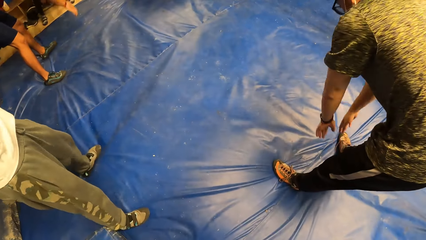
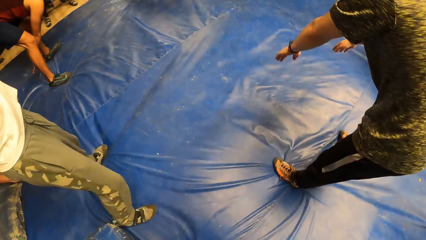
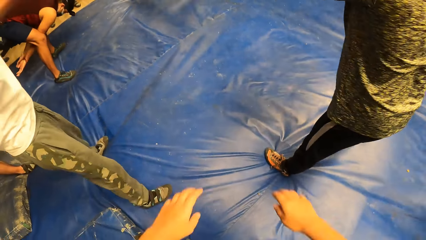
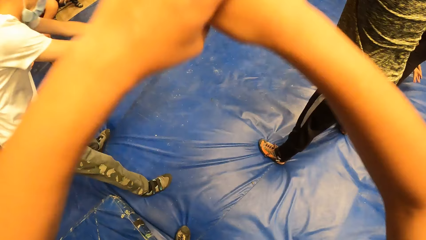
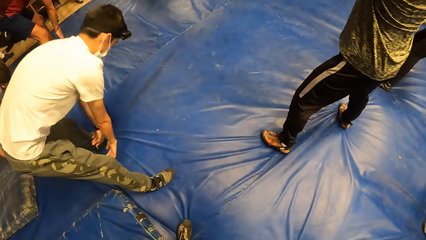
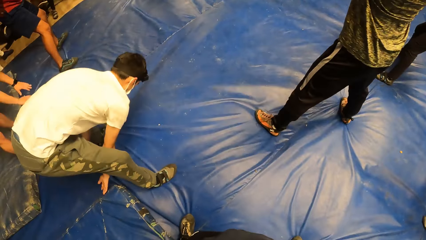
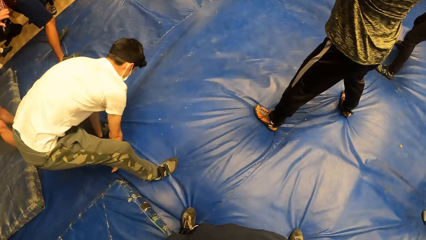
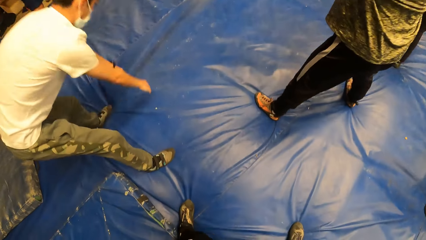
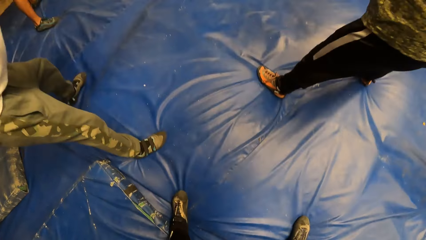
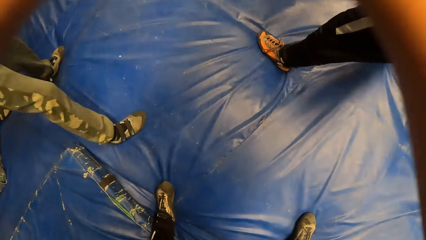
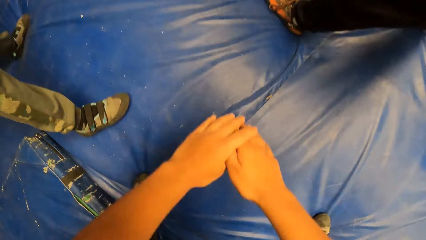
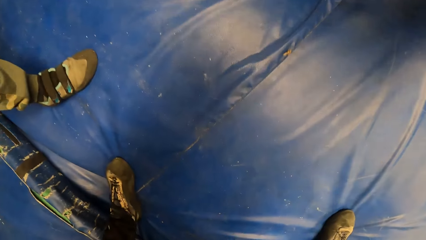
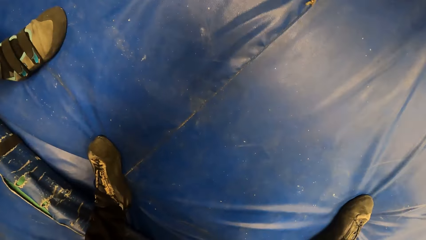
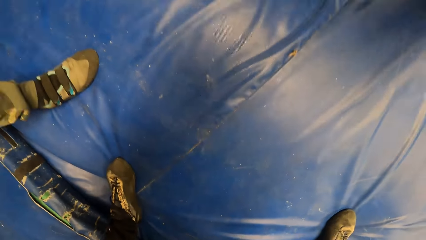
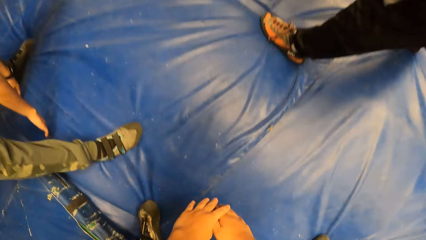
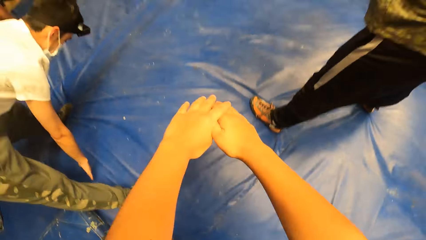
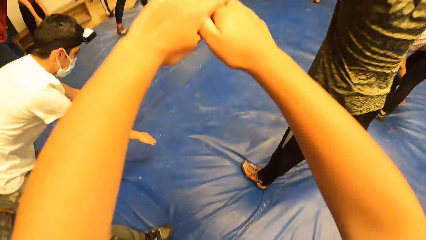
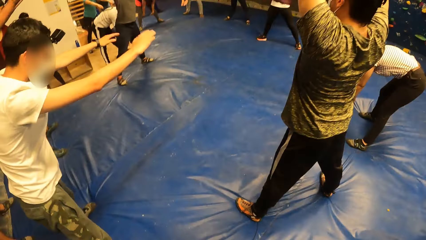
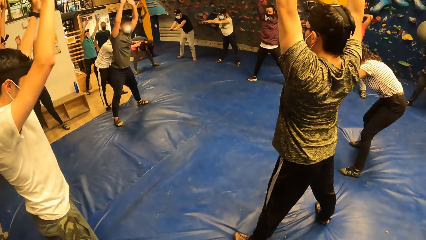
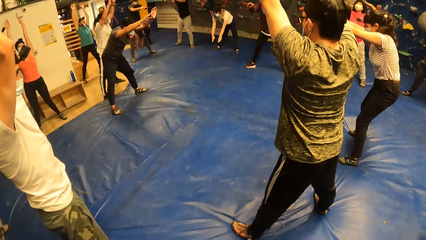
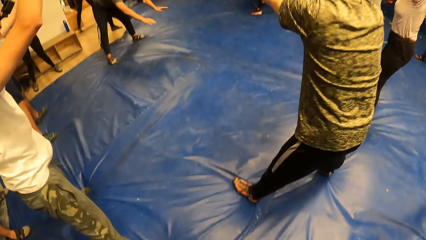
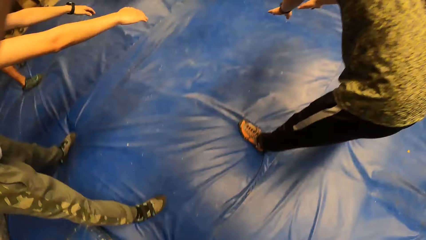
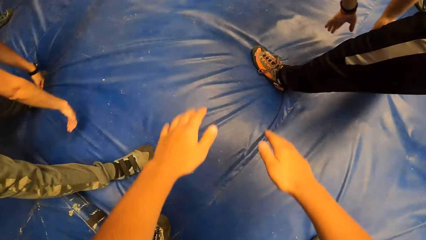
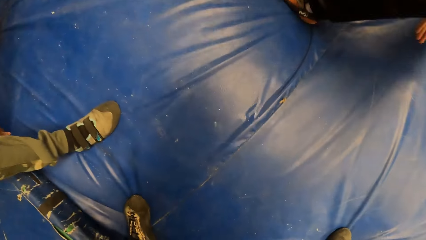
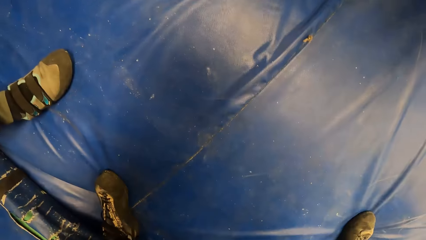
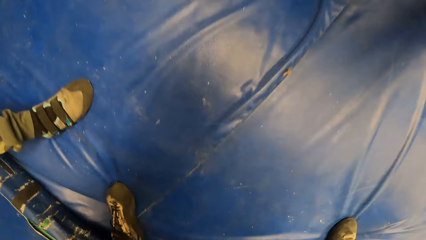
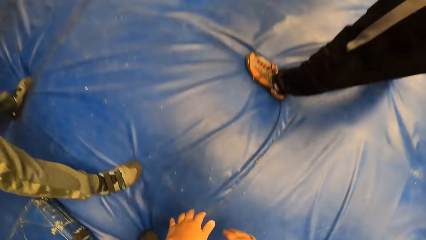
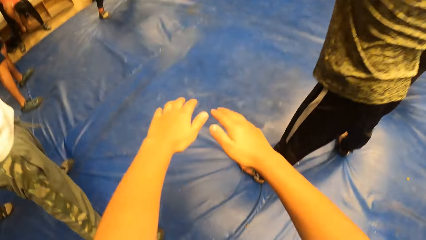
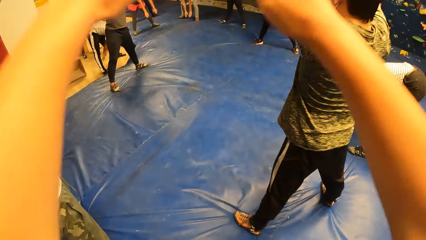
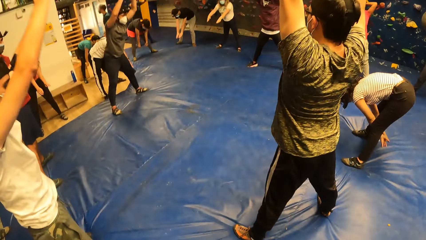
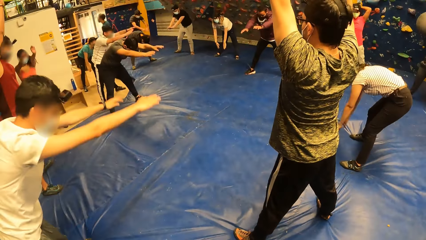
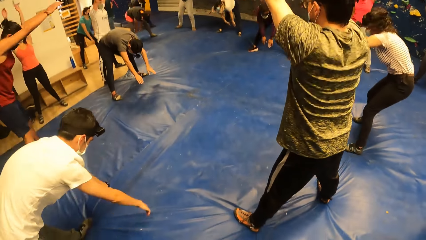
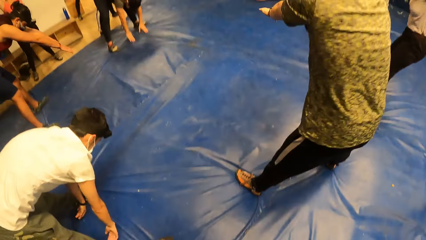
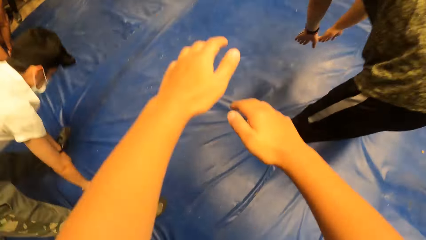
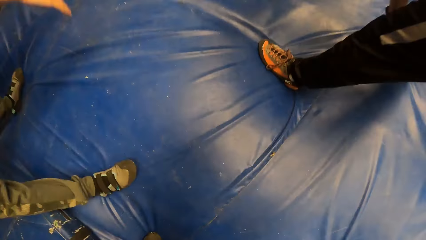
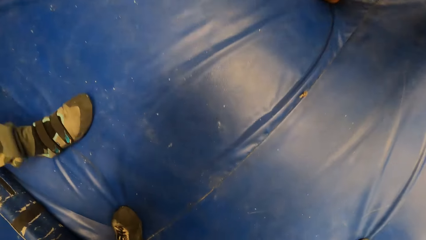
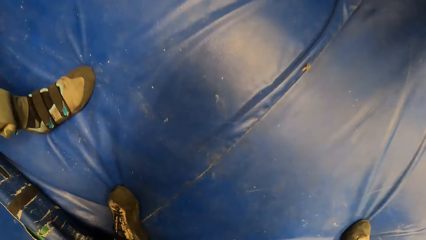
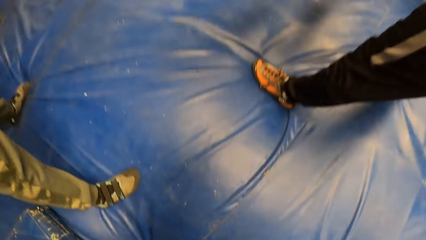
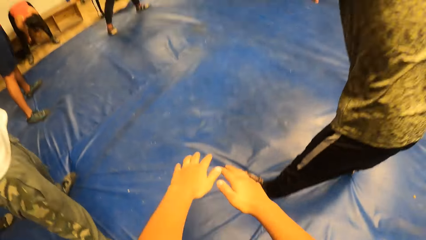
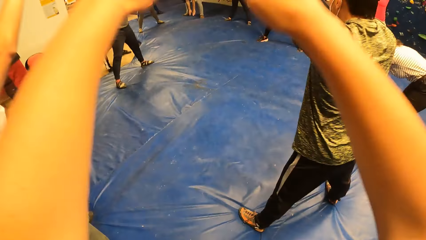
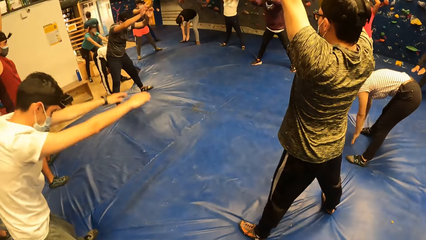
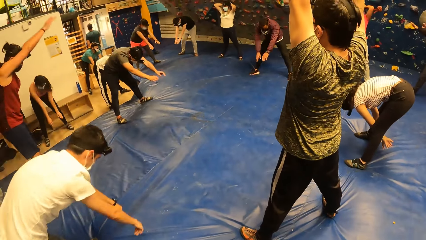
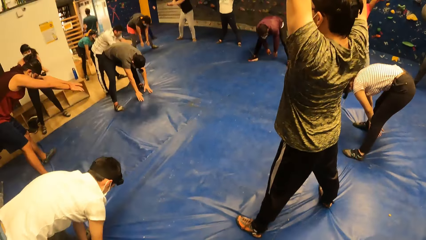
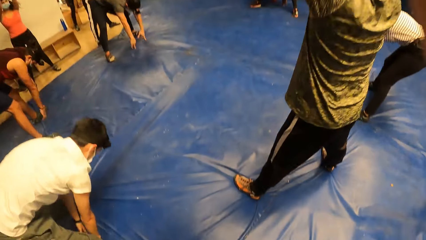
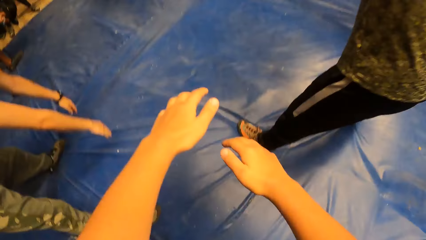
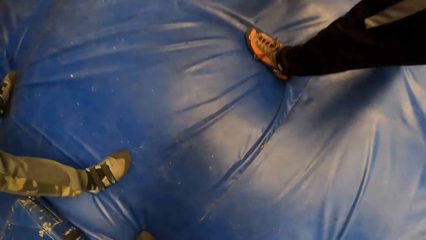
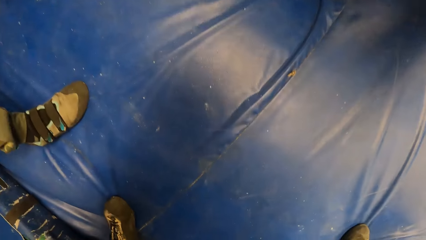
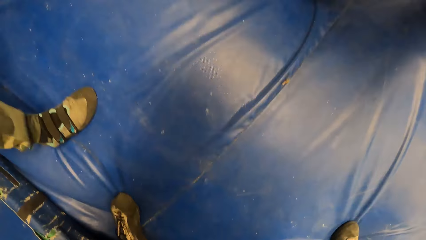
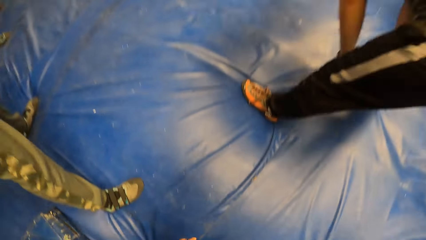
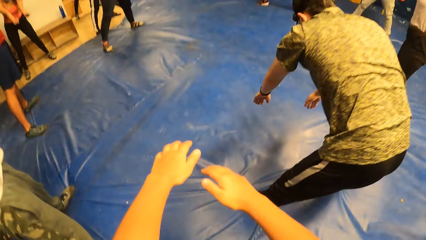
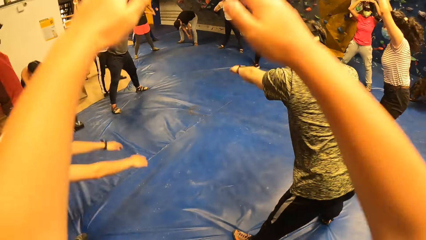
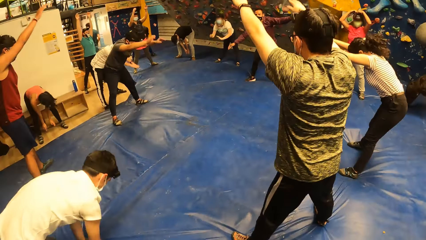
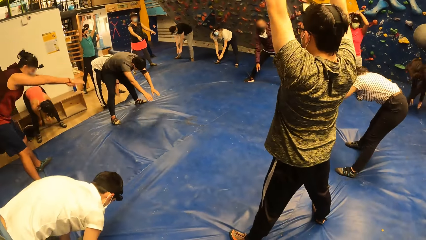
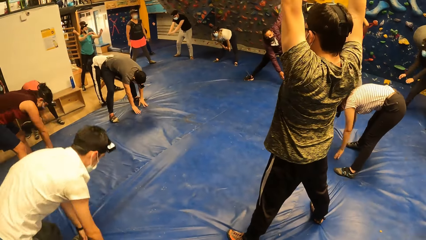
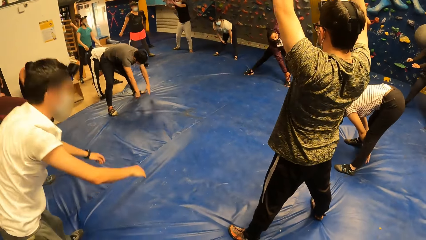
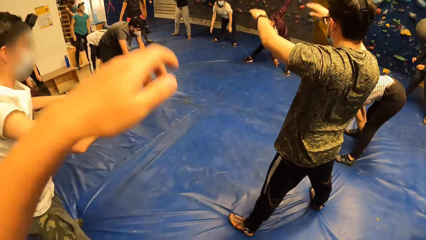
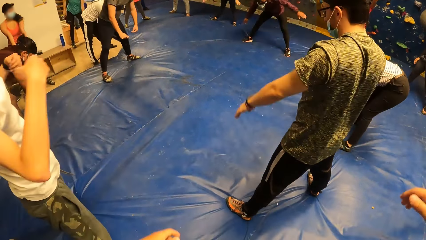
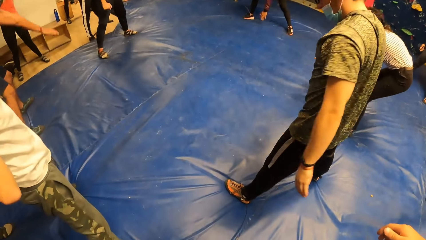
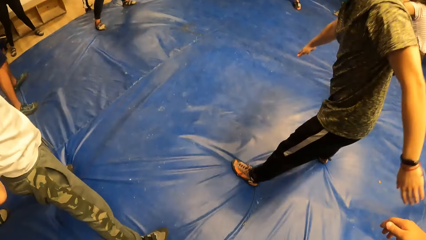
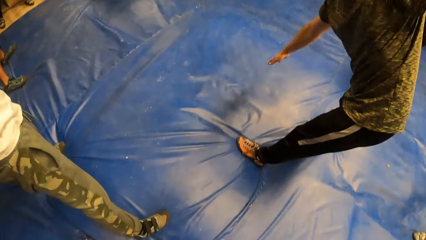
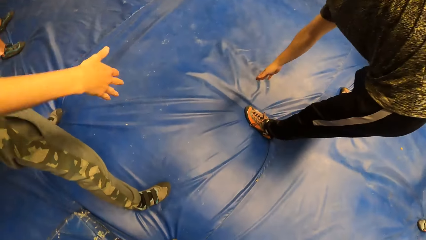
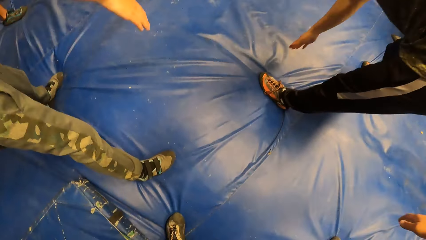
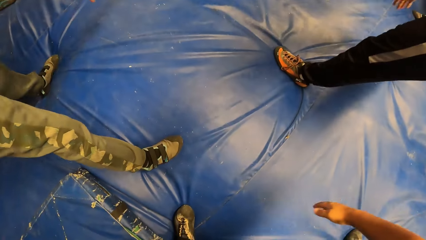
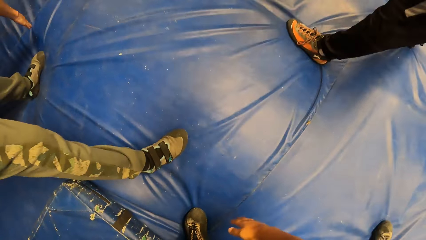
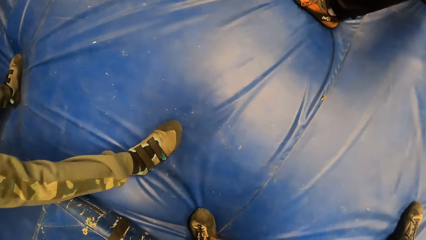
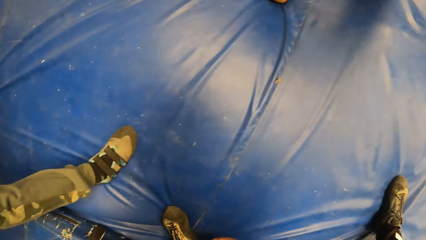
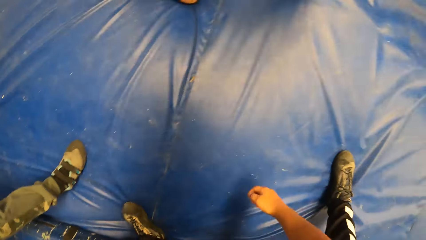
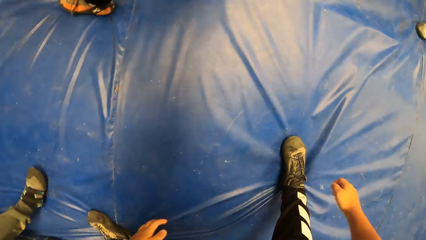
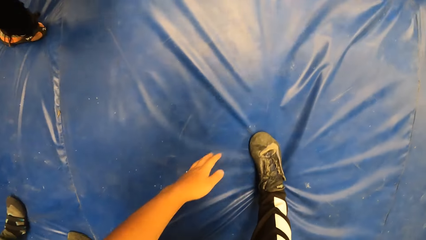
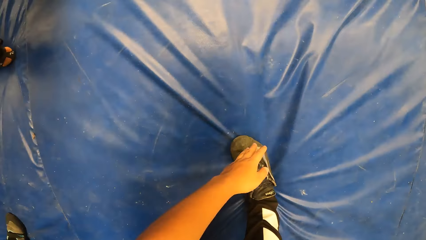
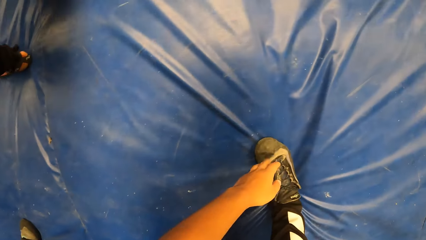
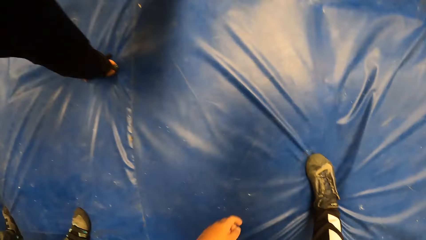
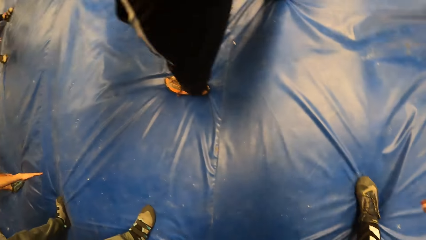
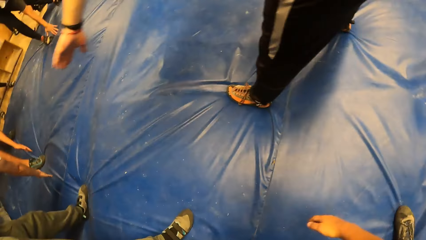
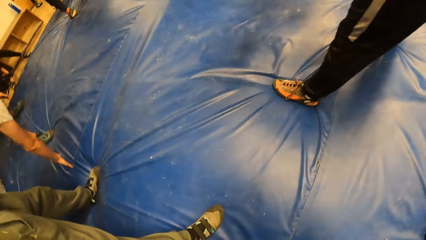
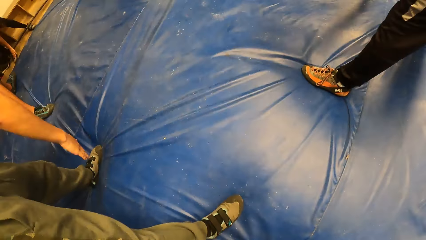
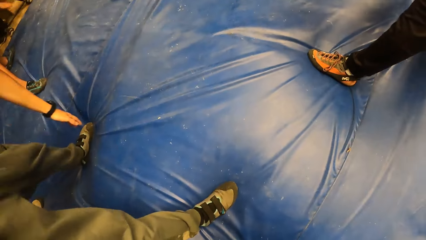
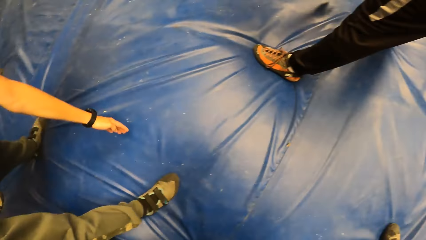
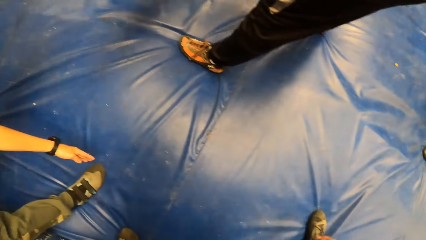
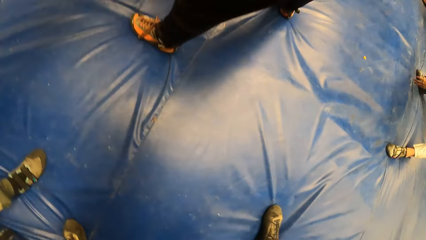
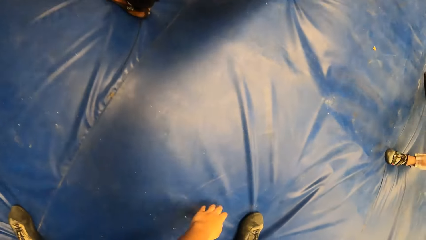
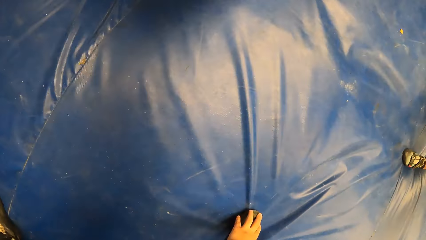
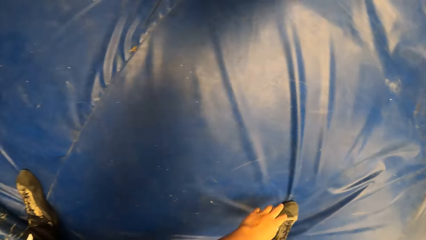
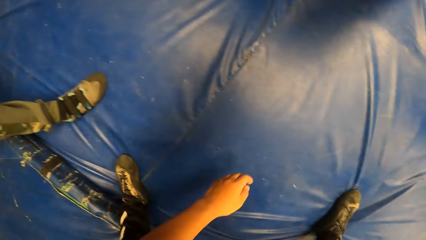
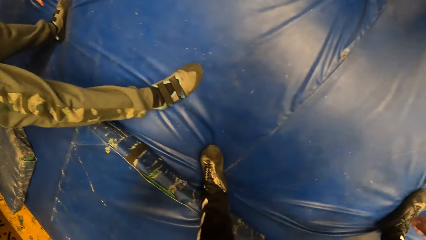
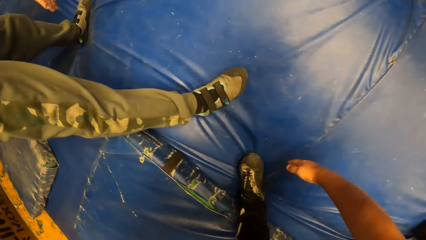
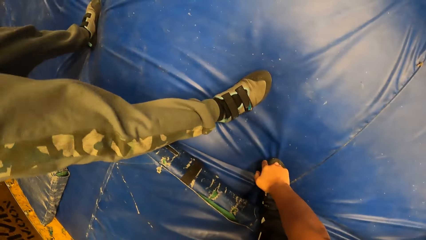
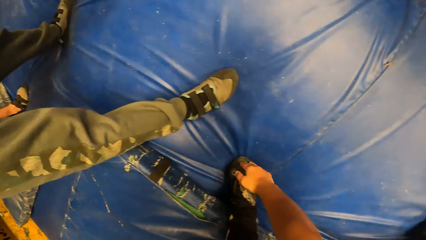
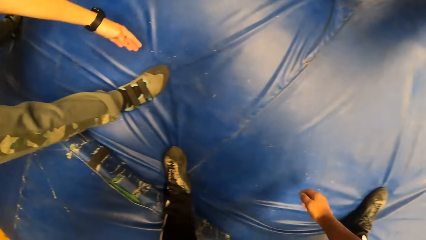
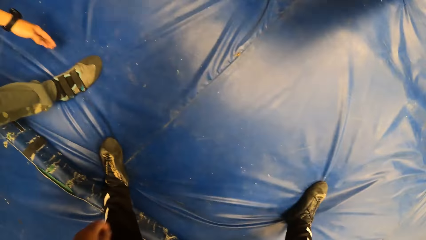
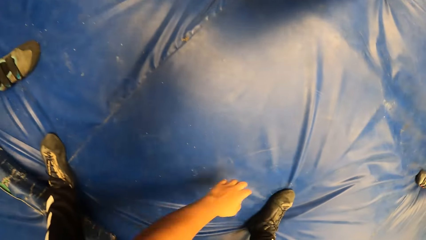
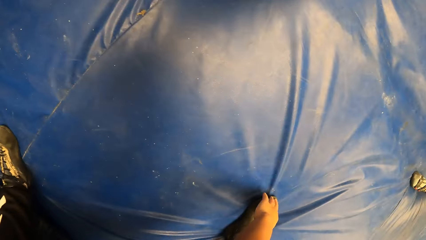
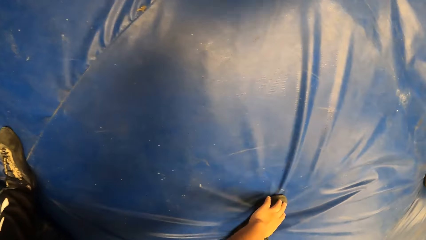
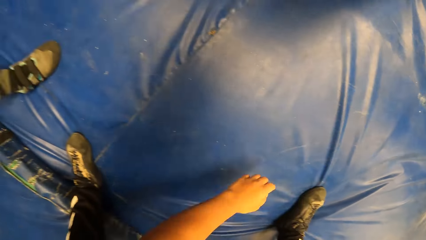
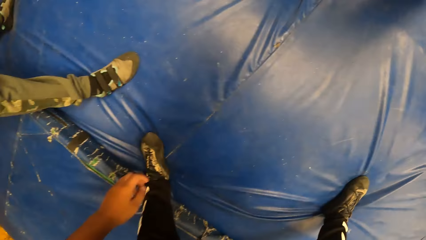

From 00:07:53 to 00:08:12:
The camera wearer moves his arms up and down with the group of people. A man stretches his back. Another man stretches his back. The camera wearer stretches his back. A third man stretches his back. The third man touches his feet with his hands. The camera wearer does hamstring stretches with the group of people. The second man touches his feet with his hands. The first man touches his feet with his hands. The camera wearer touches his feet with his hands.
